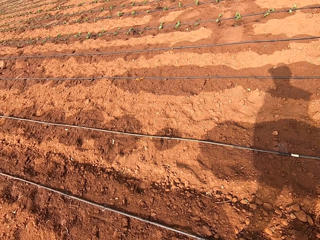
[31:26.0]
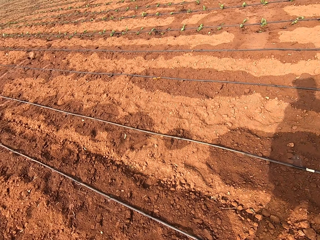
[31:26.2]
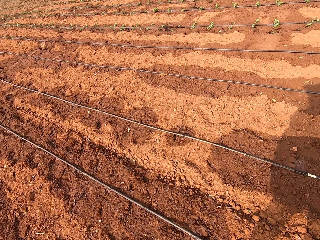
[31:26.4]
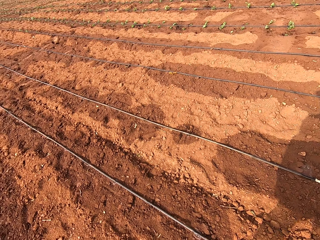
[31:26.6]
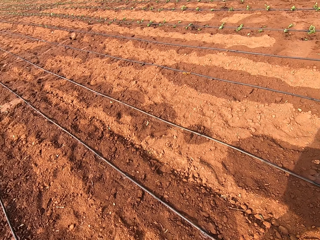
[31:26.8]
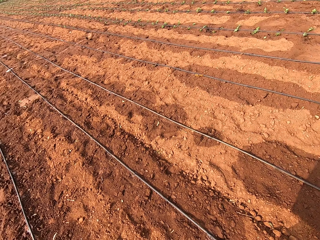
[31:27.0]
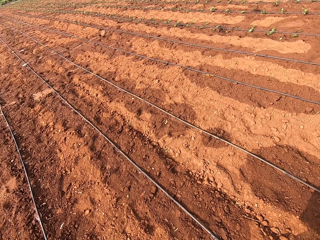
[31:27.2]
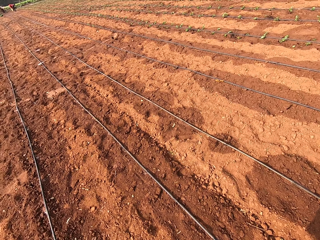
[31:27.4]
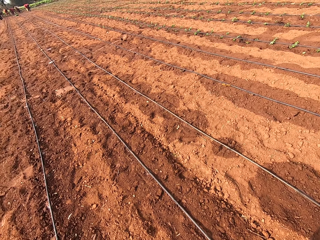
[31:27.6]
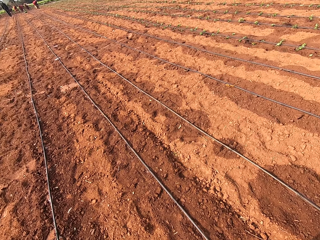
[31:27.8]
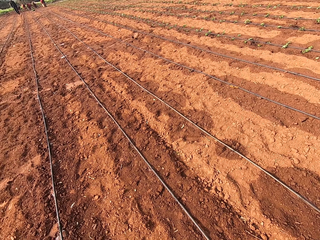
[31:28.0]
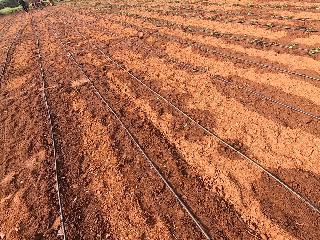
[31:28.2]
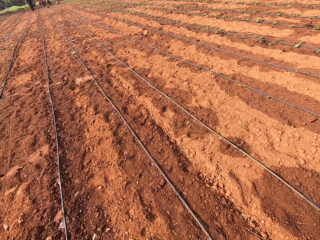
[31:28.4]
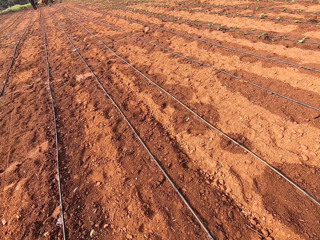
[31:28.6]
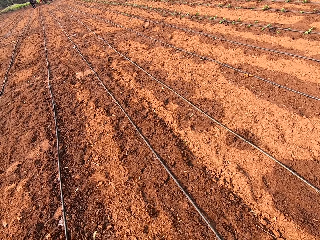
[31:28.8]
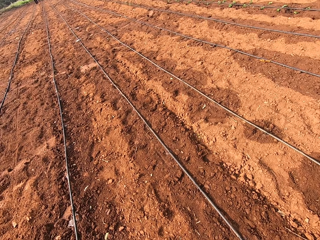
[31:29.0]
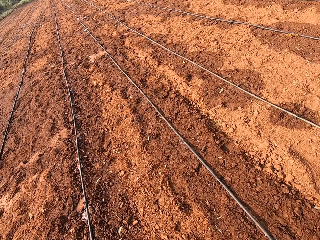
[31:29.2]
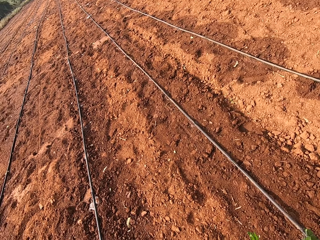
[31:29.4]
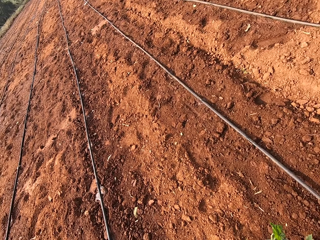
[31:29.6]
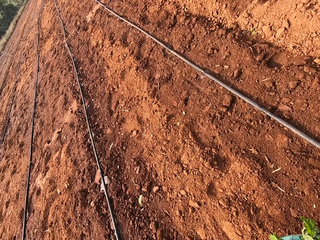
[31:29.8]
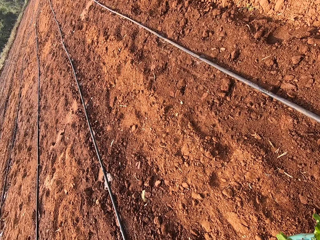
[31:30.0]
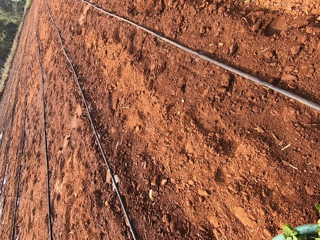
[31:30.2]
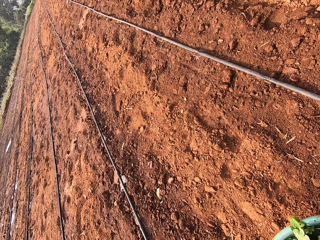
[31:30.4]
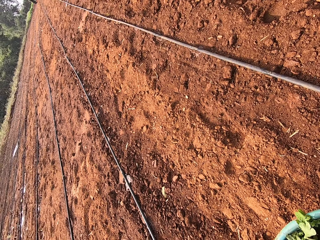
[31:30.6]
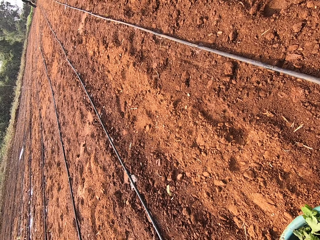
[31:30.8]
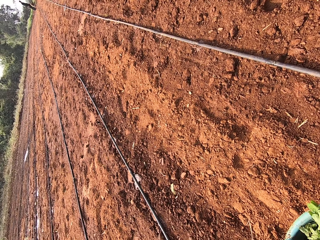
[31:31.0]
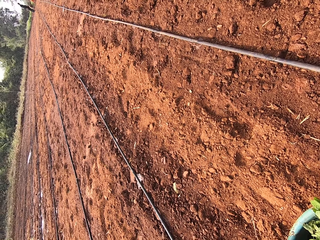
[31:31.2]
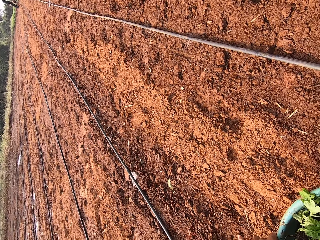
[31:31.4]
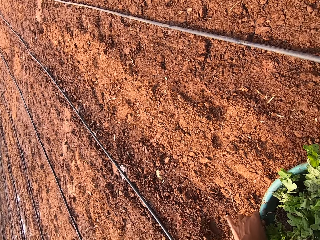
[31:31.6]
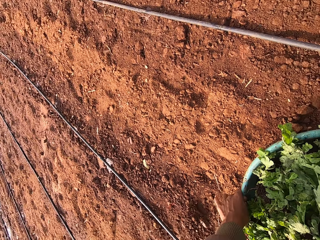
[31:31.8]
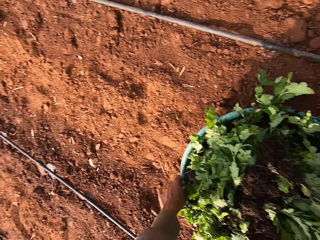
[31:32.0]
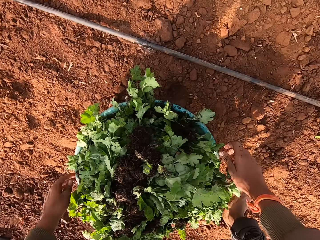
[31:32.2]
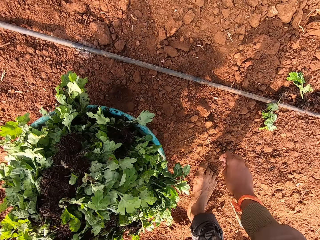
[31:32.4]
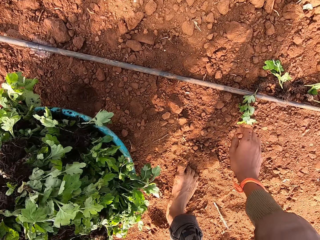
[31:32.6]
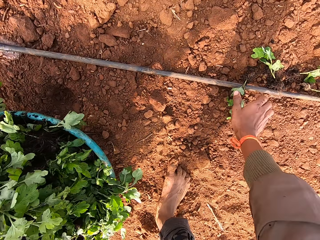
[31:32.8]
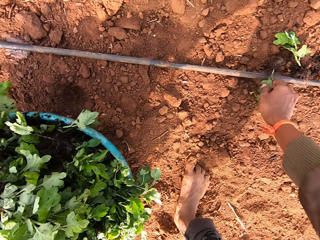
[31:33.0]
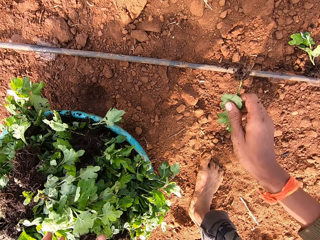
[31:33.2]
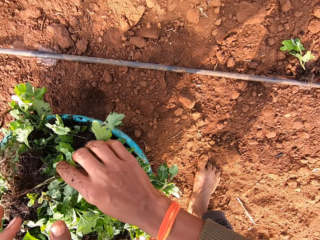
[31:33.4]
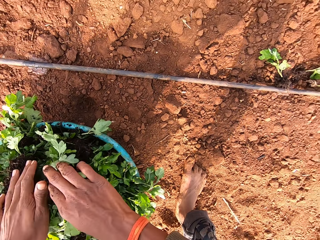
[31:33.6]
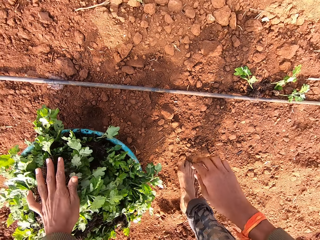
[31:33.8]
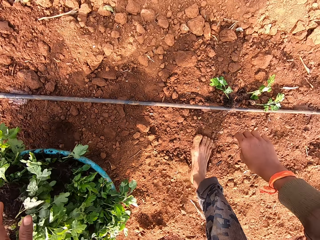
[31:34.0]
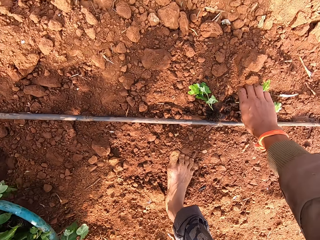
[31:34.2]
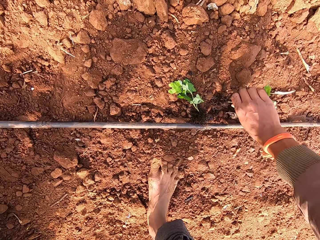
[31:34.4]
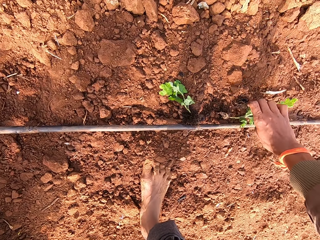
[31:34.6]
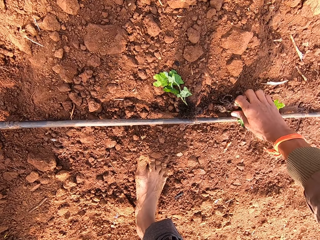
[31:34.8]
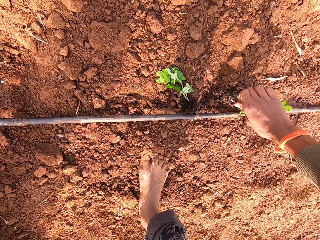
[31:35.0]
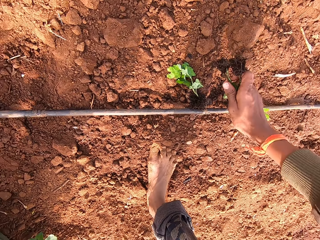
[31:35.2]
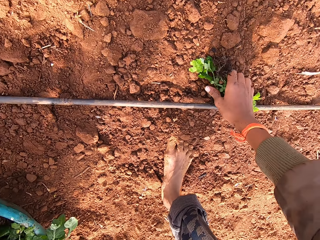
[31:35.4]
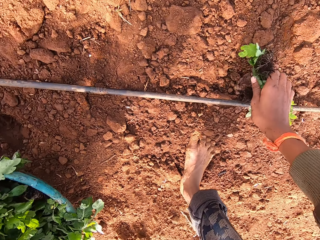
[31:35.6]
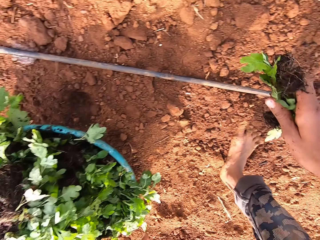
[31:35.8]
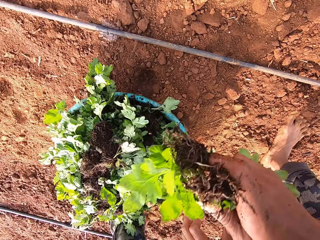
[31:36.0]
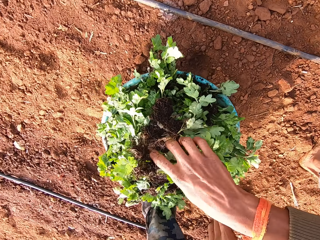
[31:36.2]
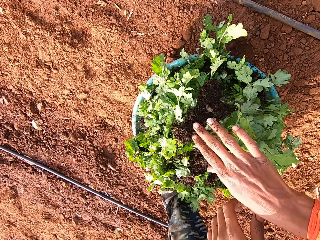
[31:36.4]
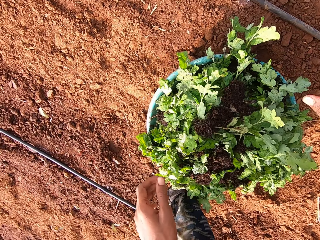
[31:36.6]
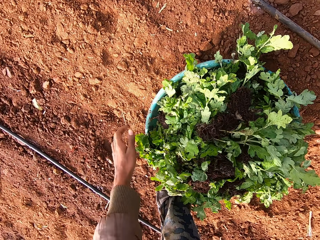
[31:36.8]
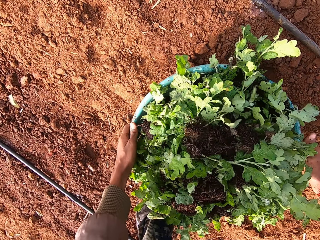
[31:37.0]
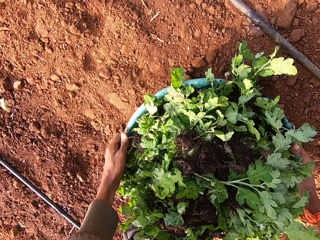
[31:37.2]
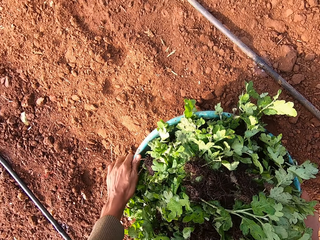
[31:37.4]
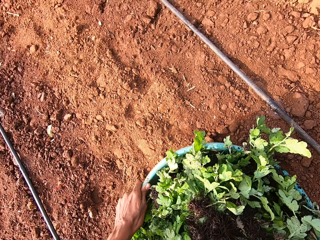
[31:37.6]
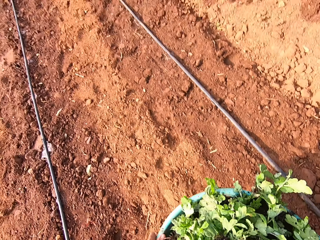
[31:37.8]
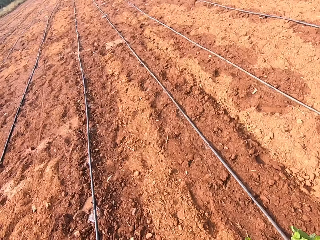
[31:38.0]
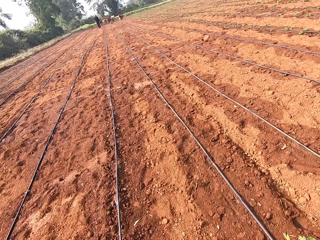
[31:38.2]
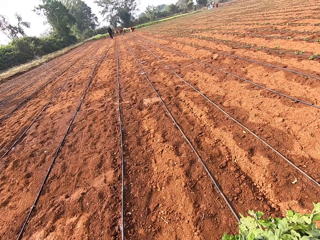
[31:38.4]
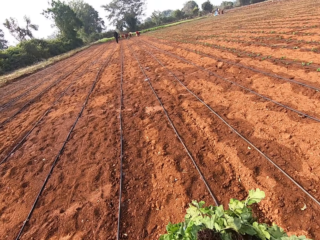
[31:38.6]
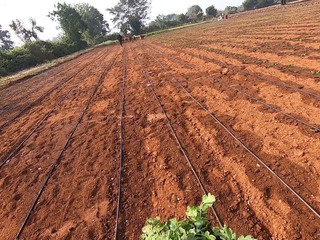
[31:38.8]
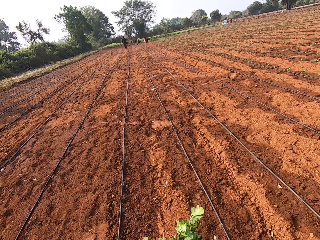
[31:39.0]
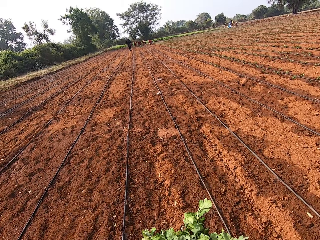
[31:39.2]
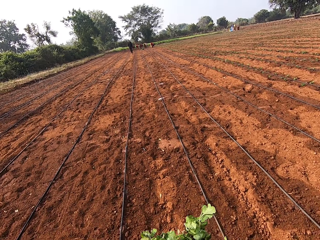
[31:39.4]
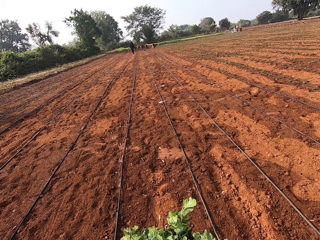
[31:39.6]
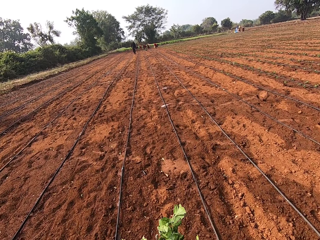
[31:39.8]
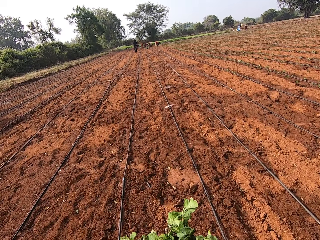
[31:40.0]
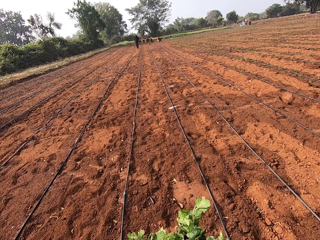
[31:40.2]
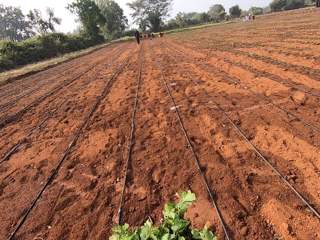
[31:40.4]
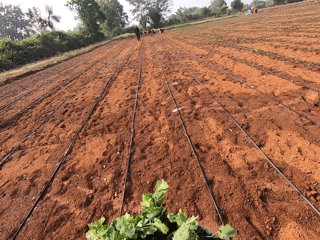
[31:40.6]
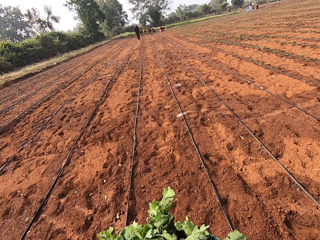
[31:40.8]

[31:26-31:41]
The camera wearer interacts with a man. He drops the bowl of celery on the ground with both hands. He takes the celery from the ground with his right hand. He drops the celery in the bowl of celery with his right hand. He takes the celery from the ground with his right hand. He drops the celery in the bowl of celery with his right hand. He carries the bowl of celery from the ground with both hands around the farm.

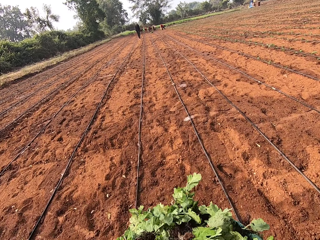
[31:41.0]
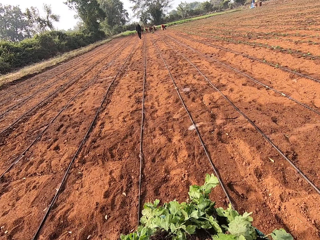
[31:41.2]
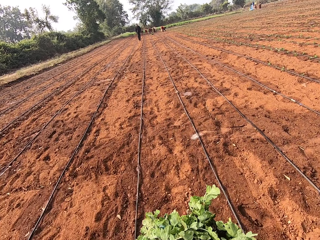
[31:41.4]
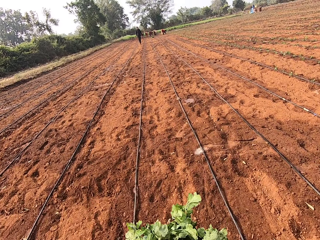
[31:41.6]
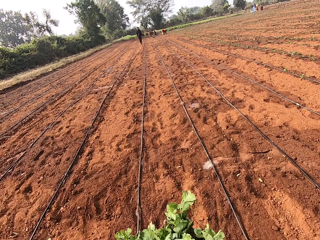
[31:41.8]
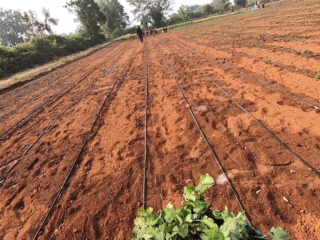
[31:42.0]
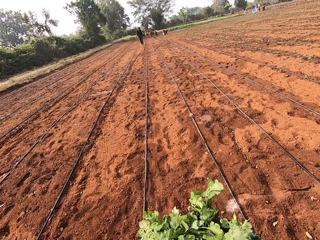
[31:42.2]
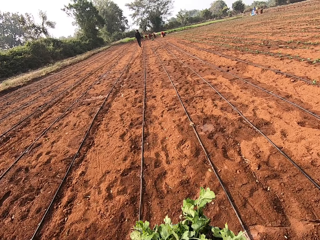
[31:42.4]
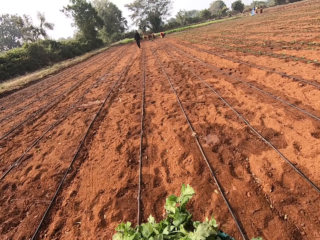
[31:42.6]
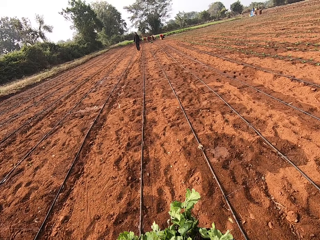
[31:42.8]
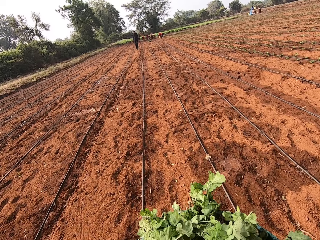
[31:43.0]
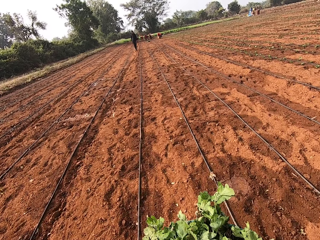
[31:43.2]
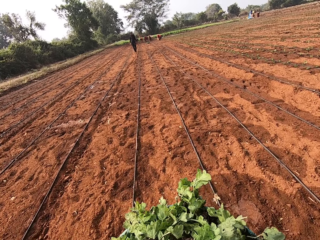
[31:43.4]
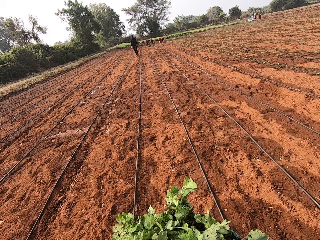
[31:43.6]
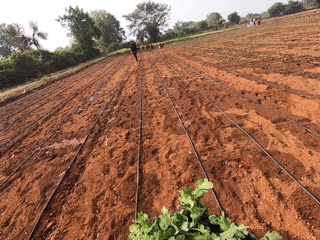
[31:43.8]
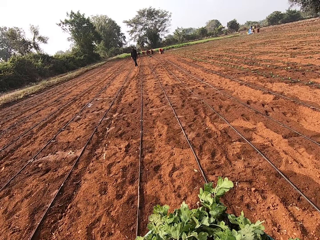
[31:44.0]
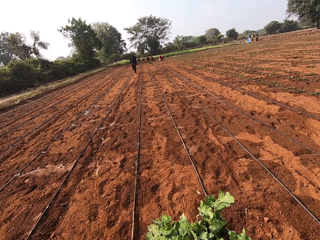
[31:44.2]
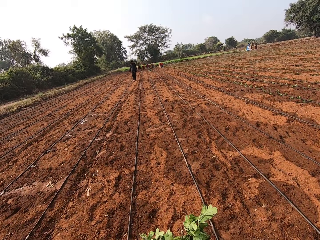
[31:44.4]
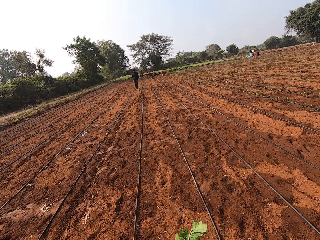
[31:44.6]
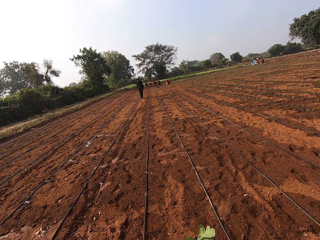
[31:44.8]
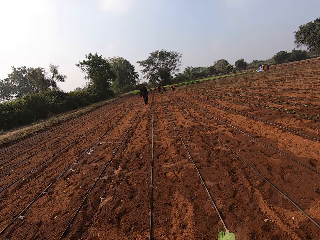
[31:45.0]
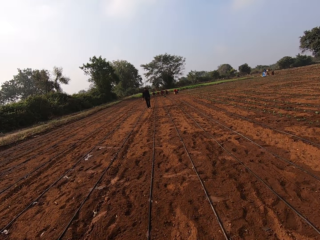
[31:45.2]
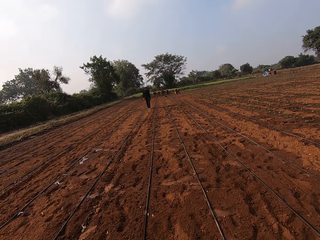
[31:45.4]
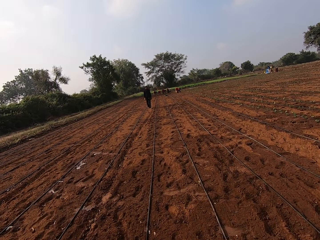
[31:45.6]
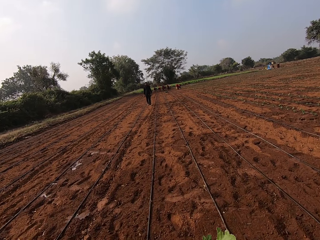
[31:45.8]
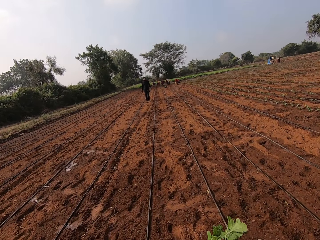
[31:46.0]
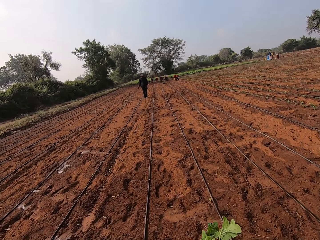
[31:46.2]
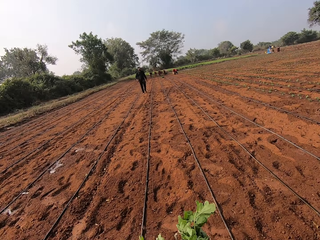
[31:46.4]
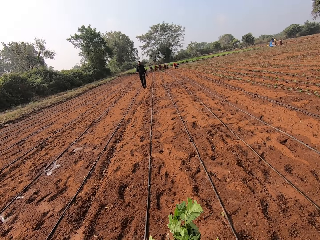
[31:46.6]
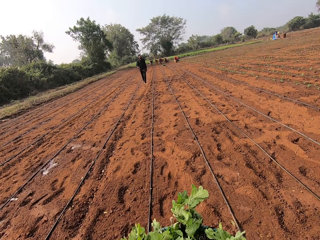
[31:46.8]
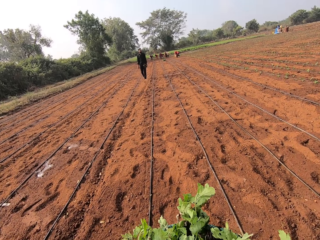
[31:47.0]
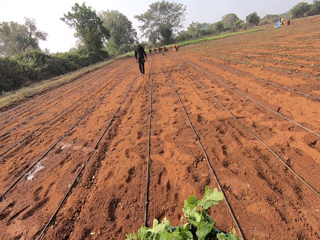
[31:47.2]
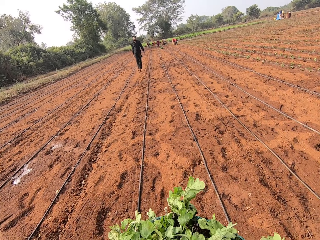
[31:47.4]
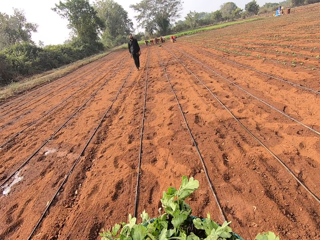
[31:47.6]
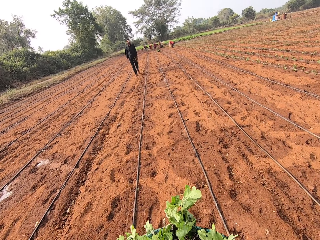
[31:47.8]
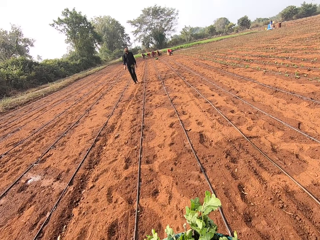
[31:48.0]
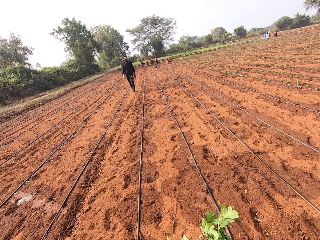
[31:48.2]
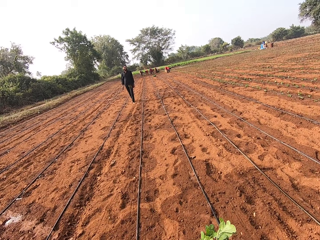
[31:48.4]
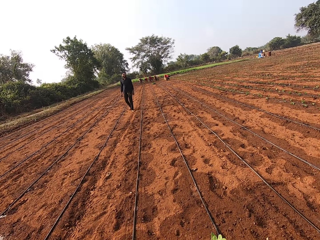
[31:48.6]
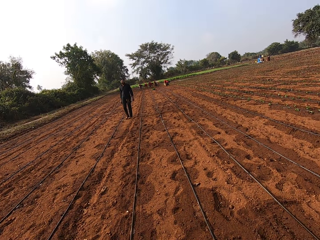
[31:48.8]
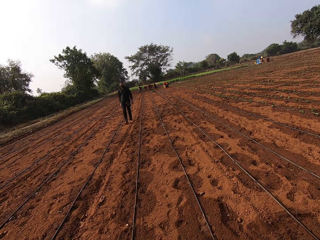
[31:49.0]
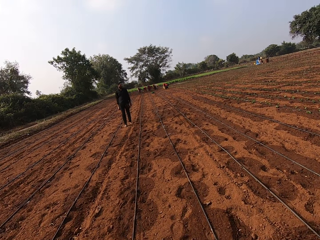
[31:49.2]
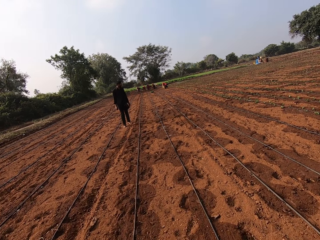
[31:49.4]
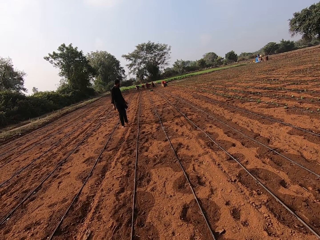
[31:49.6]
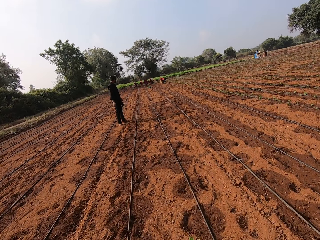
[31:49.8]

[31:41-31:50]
The camera wearer talks to a man.
